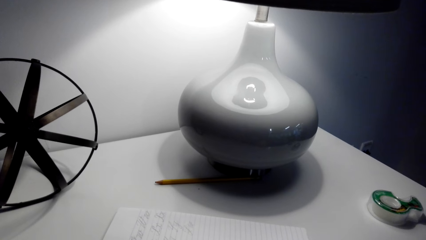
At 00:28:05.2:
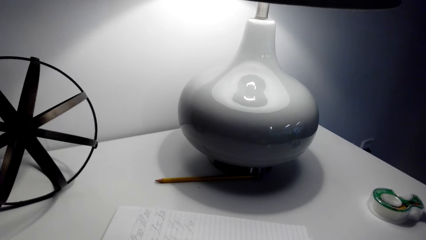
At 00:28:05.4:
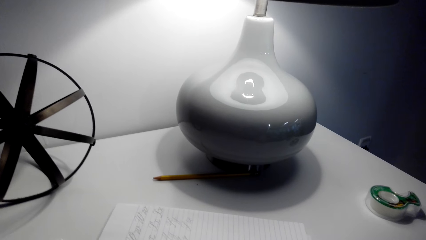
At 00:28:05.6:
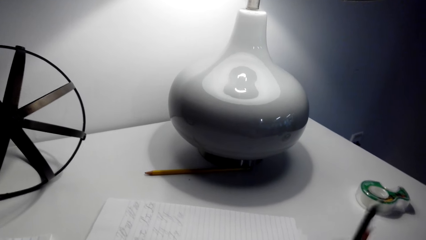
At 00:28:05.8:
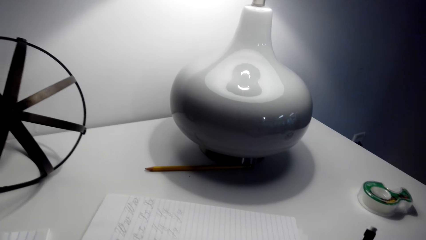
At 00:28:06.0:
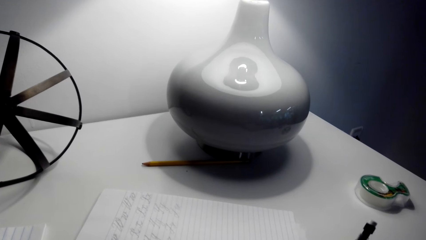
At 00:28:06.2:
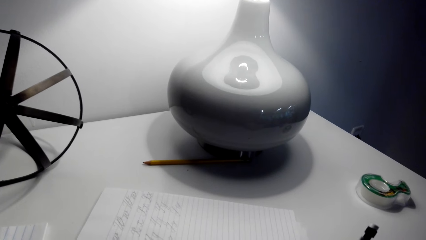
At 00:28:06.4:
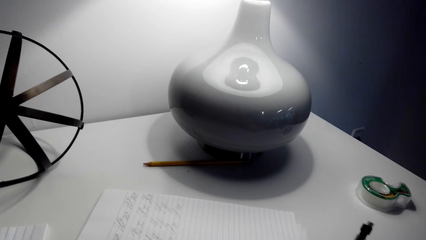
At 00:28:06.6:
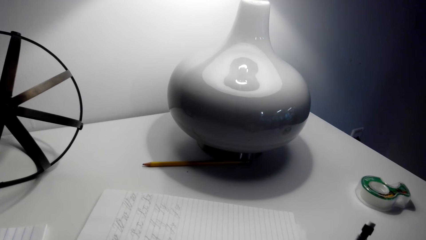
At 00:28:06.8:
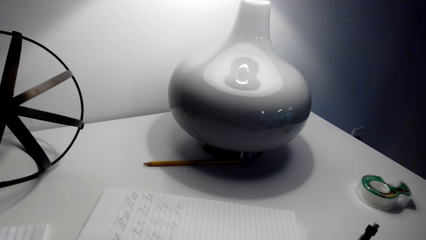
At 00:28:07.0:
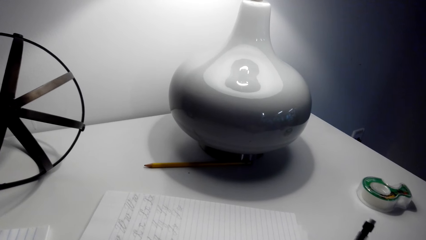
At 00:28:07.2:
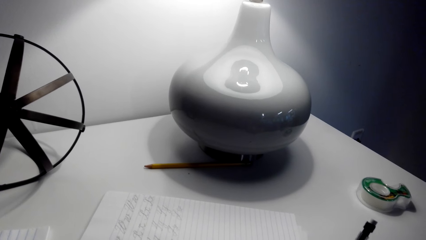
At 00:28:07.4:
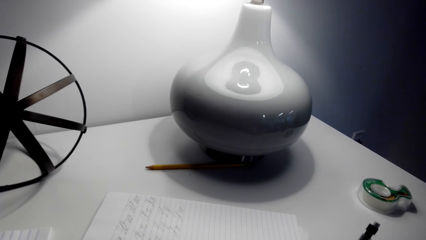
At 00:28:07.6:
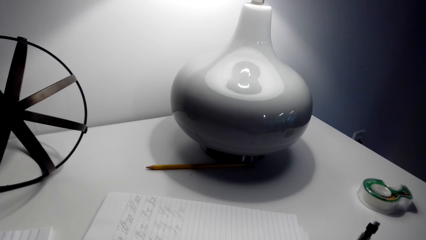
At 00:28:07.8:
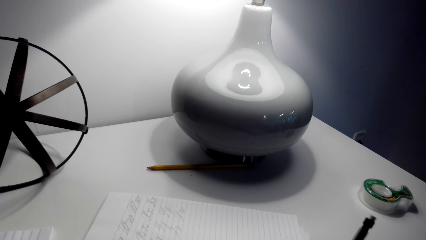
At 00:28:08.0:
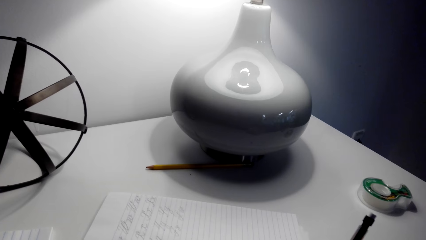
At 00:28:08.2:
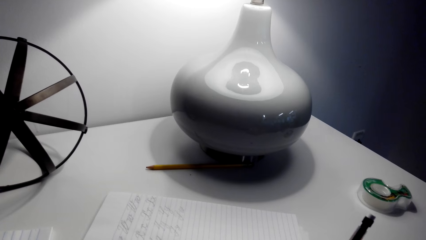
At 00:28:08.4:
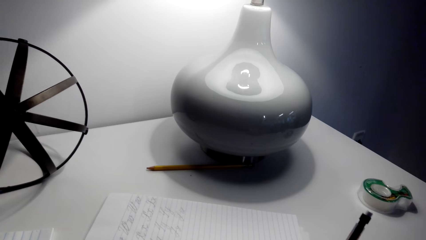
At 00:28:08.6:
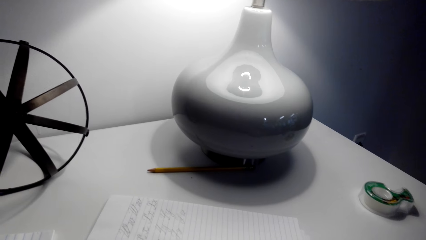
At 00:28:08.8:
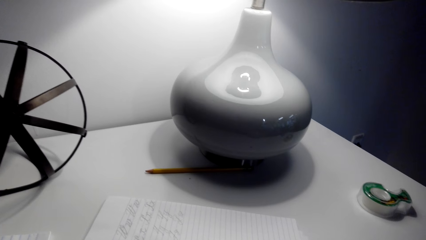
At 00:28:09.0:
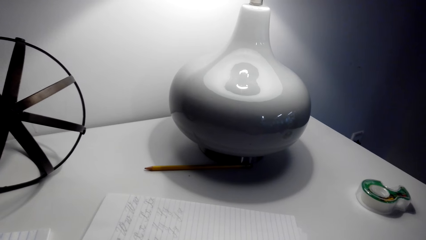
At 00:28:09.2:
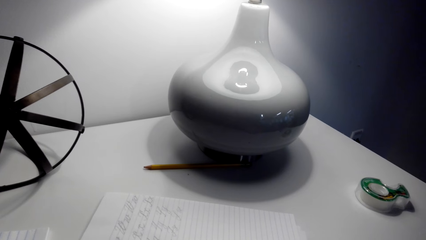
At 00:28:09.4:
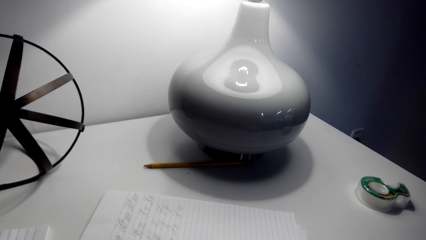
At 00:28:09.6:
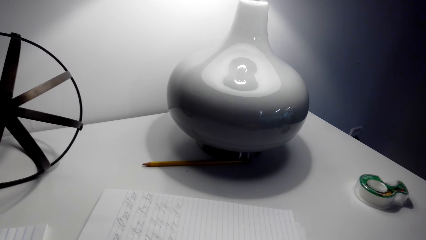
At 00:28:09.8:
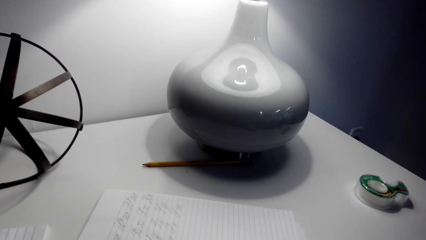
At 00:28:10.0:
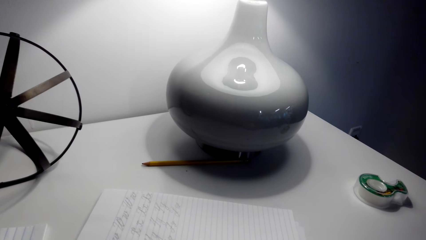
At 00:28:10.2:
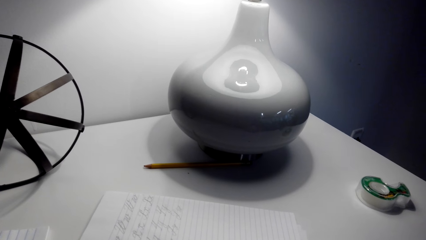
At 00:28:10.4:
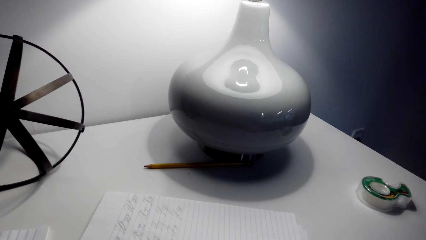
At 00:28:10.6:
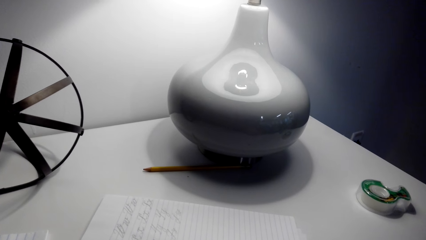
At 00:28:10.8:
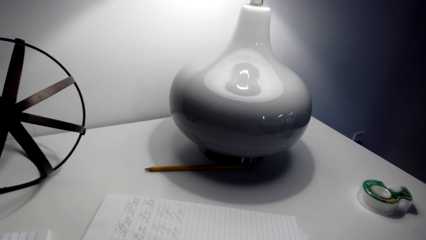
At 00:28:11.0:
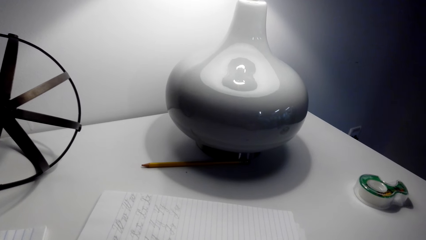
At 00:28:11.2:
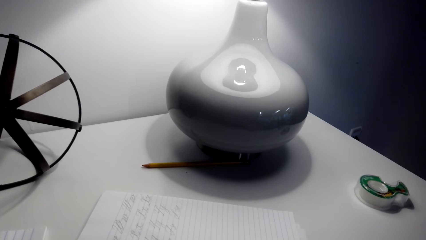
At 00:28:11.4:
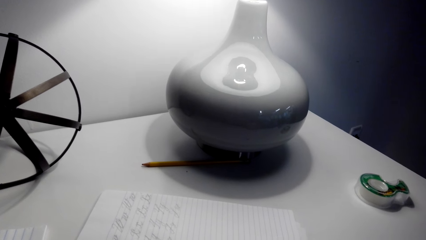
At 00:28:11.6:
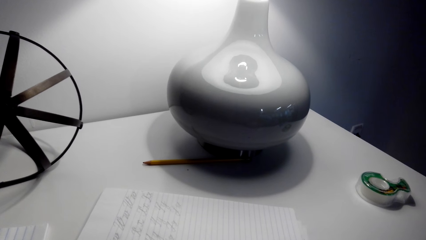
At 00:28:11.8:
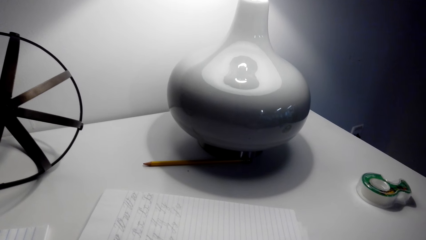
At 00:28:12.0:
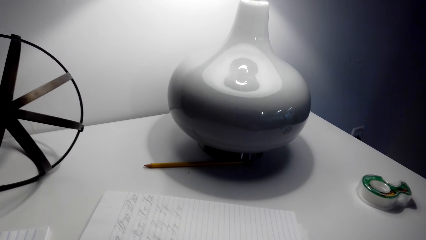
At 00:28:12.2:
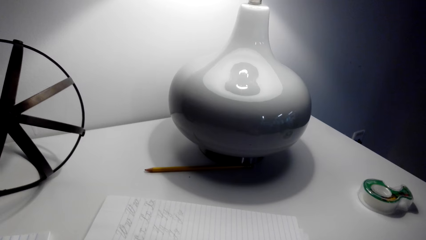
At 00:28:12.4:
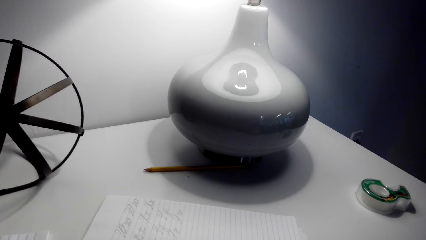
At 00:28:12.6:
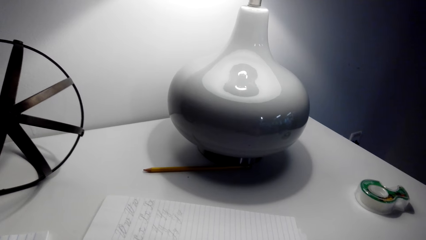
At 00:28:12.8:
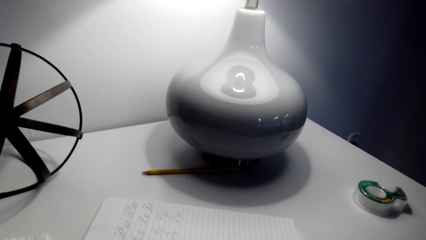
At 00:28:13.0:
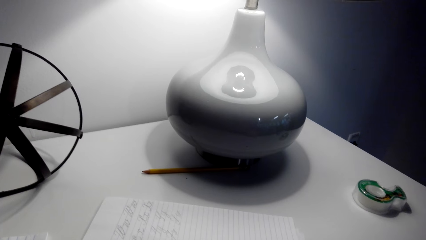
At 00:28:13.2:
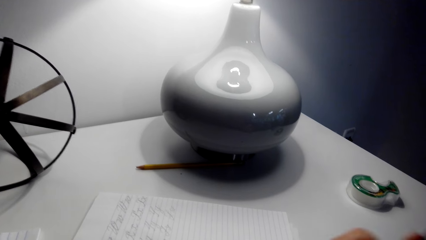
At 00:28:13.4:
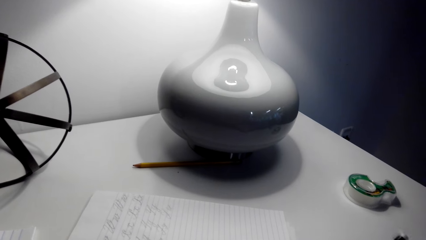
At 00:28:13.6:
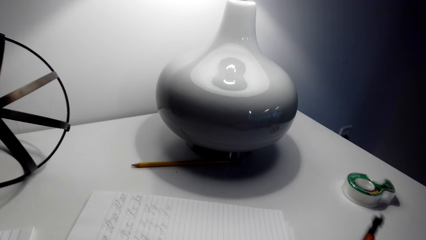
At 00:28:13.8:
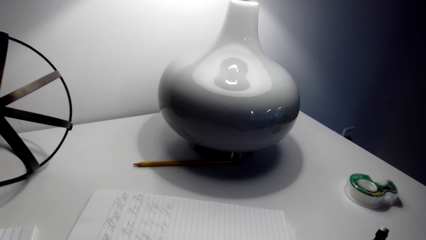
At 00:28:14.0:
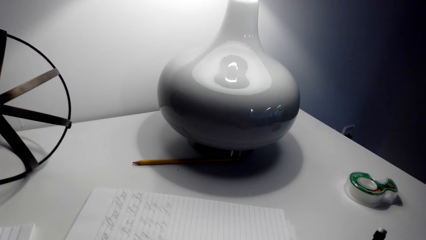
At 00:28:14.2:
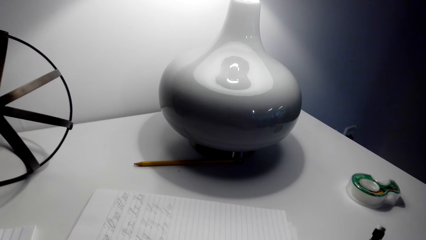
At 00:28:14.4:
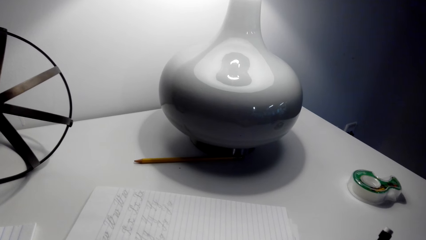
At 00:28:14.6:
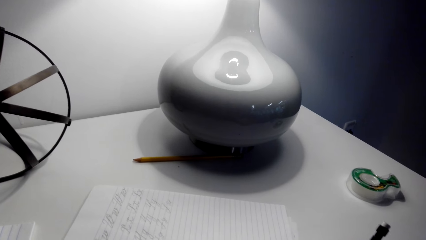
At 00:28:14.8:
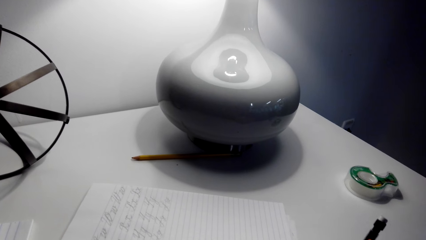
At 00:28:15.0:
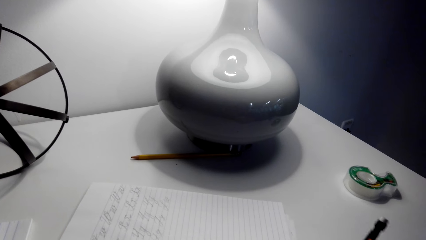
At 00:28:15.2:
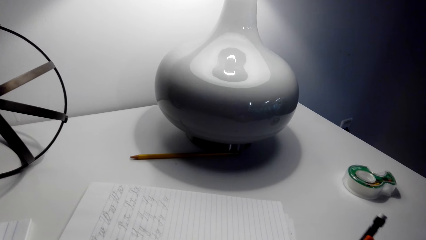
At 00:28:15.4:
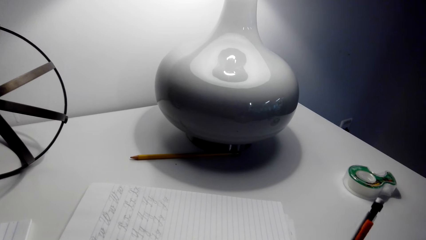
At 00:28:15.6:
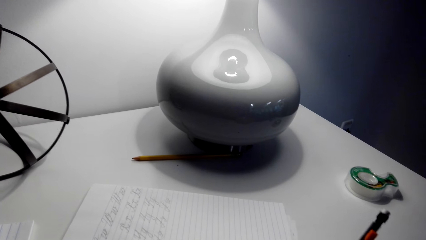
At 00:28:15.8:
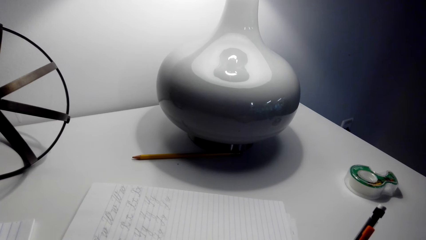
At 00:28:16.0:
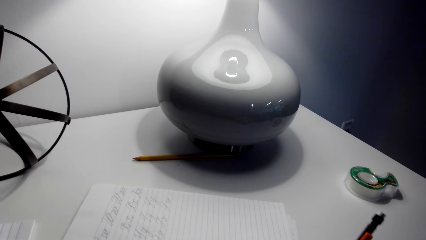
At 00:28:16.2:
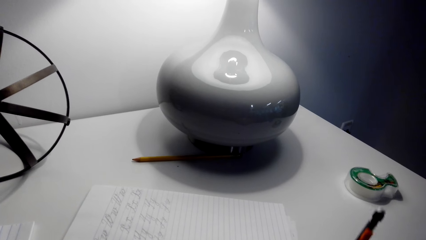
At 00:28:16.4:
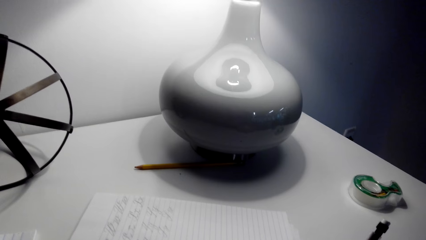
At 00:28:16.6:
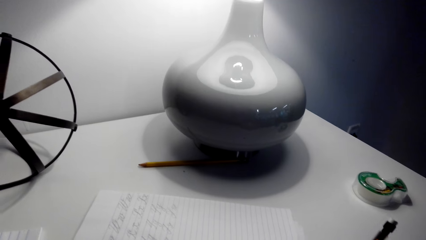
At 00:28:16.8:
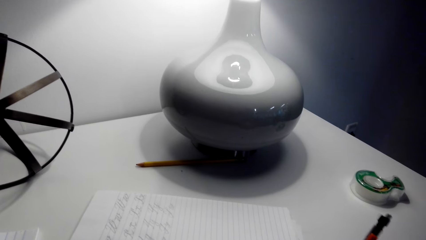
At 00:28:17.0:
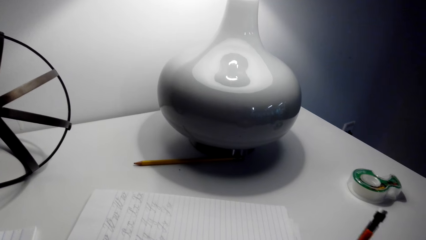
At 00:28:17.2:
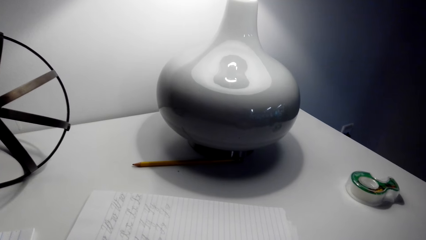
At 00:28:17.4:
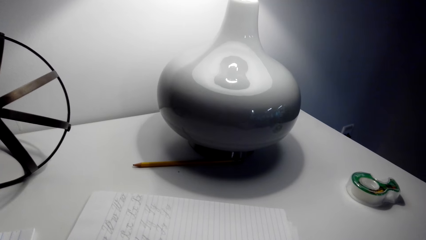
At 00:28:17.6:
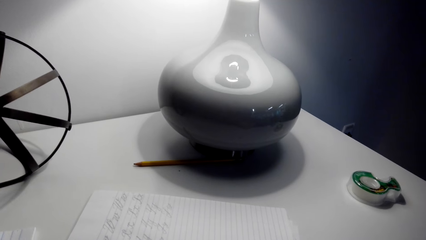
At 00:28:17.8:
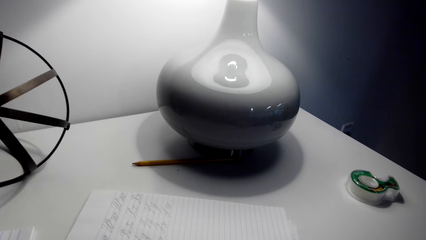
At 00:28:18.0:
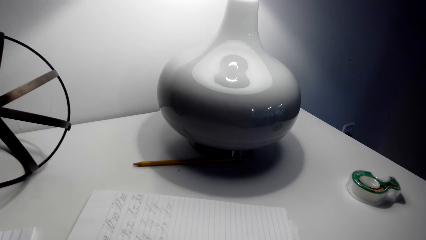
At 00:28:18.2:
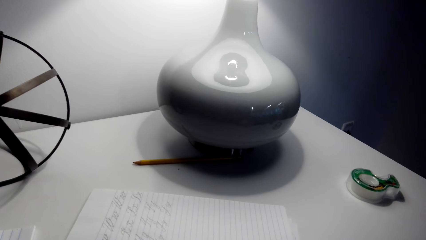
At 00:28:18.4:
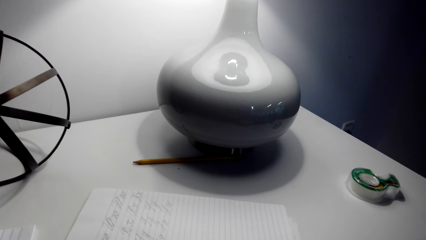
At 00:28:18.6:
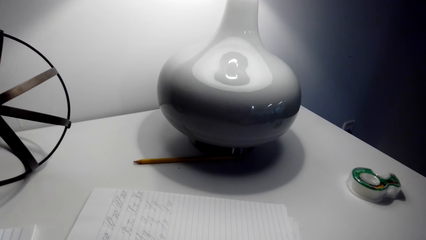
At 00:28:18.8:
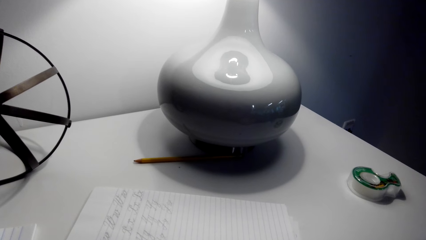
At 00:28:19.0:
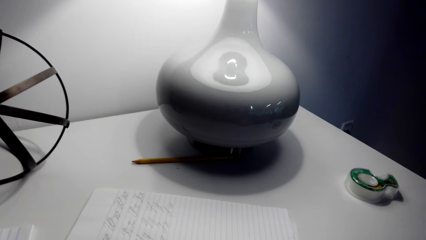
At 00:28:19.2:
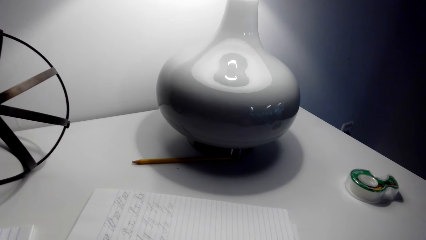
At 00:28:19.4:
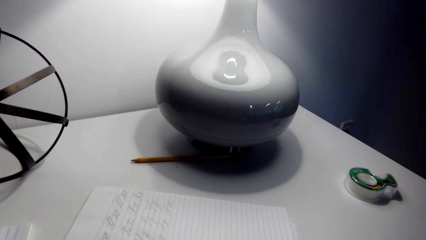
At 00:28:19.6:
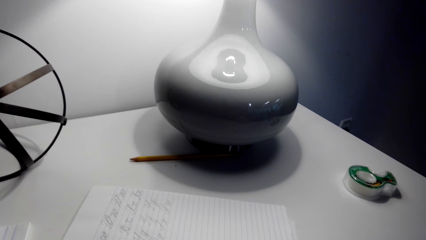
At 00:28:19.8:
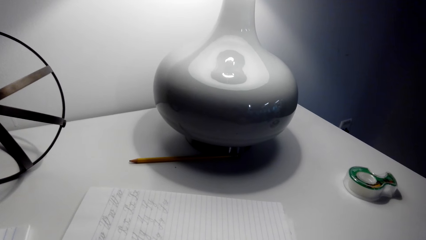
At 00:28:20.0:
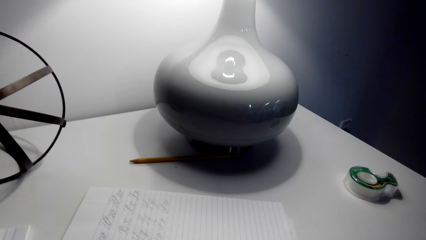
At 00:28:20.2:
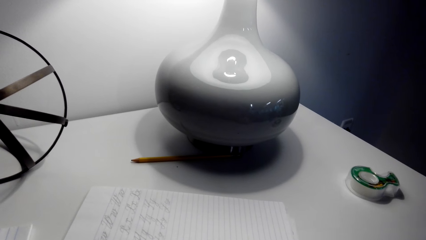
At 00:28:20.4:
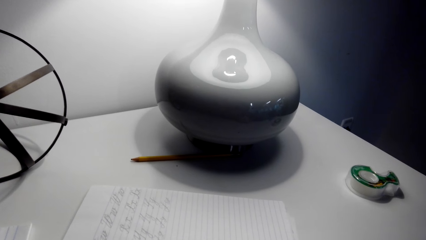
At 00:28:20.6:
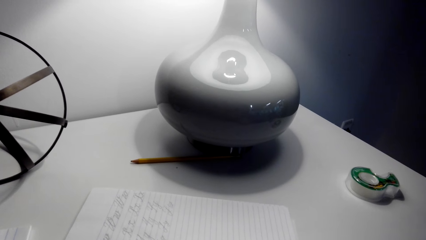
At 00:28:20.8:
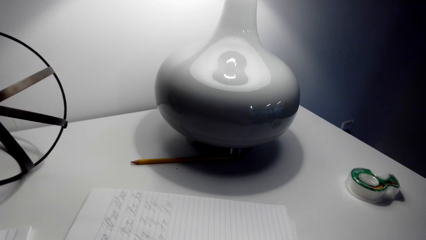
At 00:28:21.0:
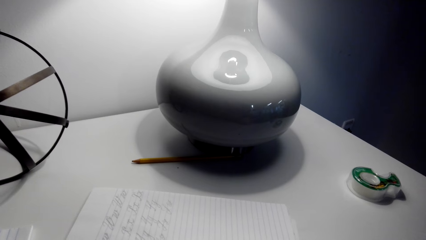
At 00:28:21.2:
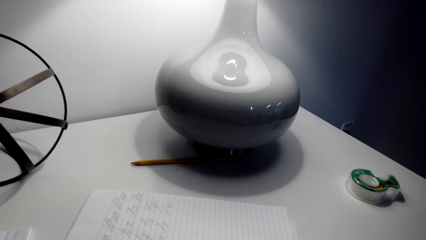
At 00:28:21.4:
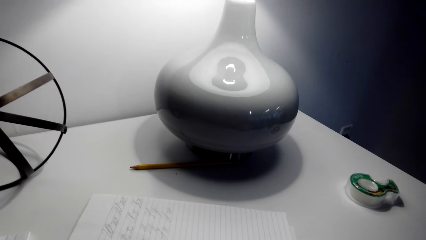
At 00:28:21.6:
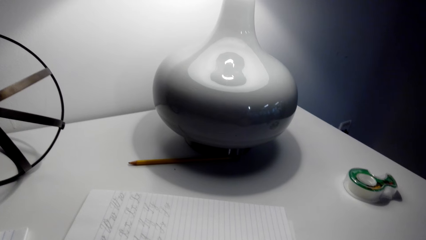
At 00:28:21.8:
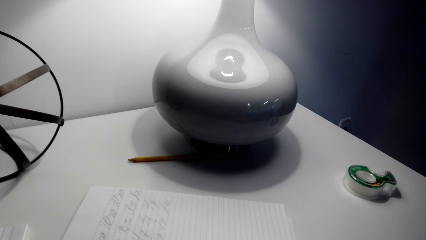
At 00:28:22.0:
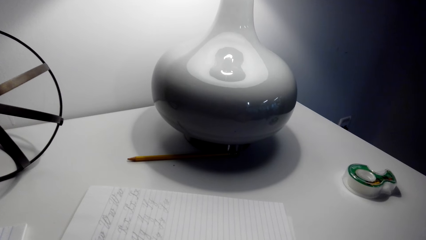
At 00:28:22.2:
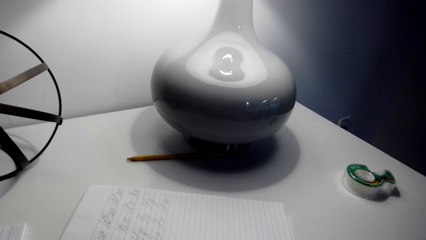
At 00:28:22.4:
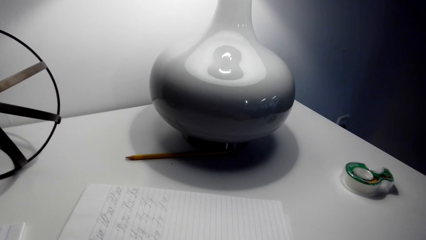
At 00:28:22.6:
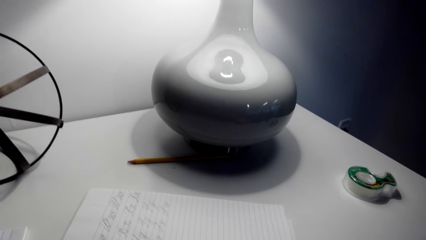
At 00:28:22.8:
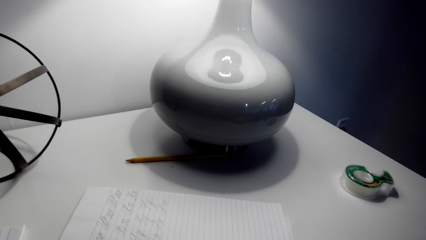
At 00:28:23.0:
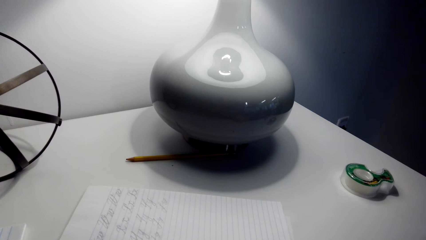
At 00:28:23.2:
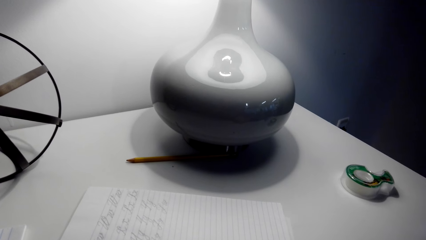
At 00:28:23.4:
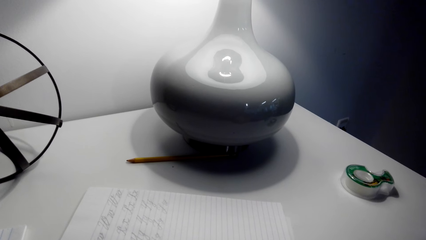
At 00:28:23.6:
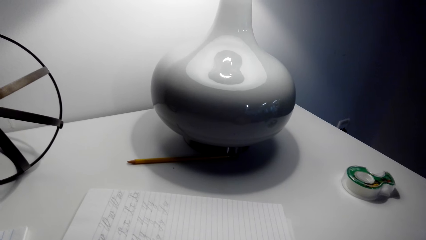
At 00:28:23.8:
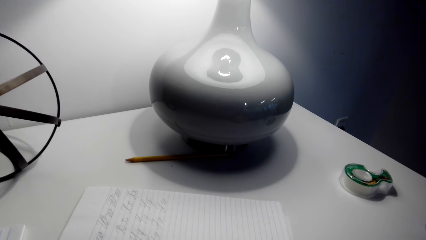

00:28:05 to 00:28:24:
The camera wearer writes on a book with a pen. They write on the book with the pen again.
